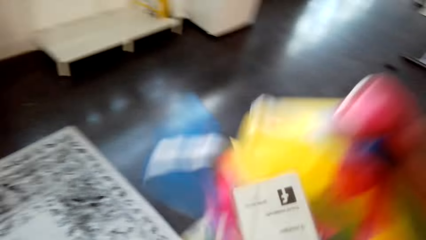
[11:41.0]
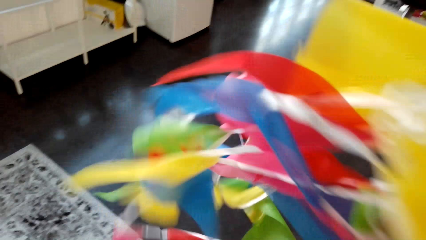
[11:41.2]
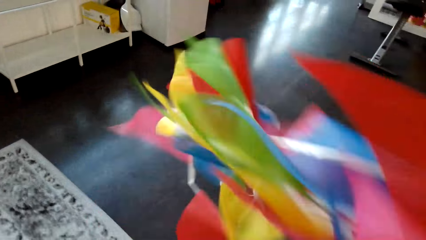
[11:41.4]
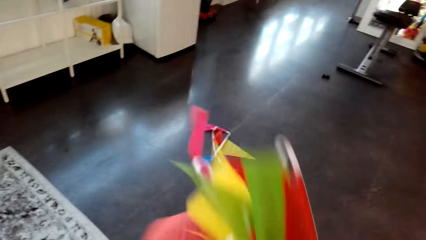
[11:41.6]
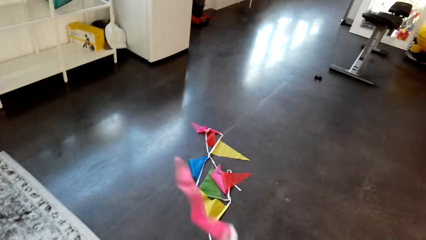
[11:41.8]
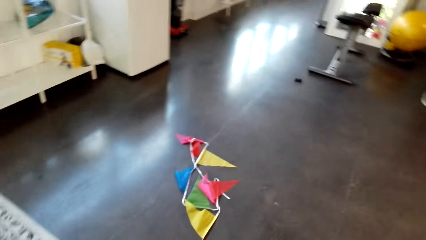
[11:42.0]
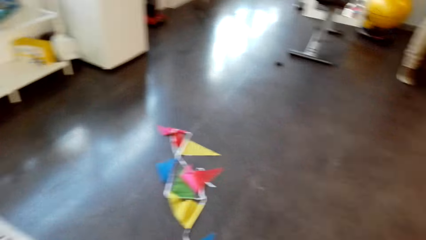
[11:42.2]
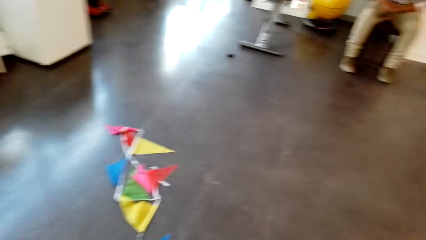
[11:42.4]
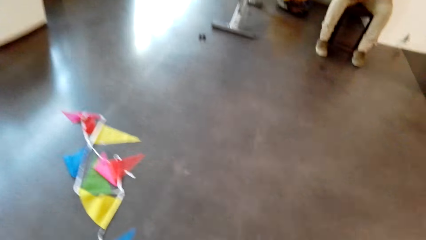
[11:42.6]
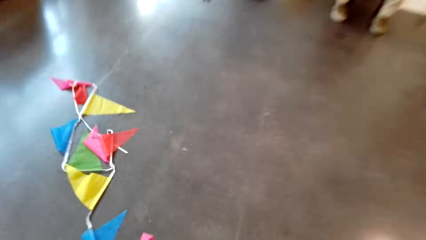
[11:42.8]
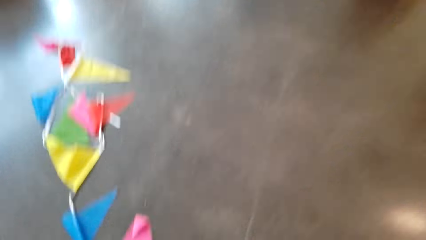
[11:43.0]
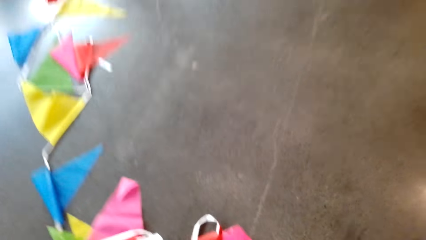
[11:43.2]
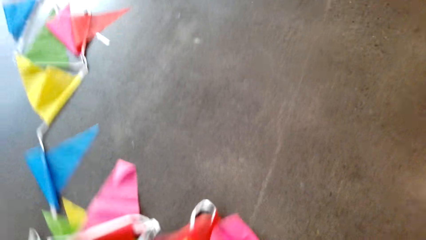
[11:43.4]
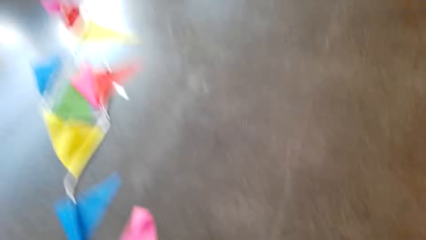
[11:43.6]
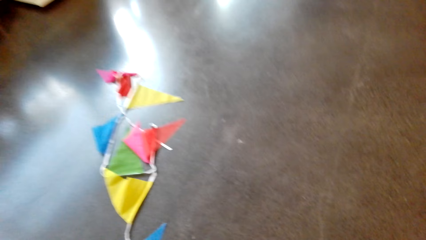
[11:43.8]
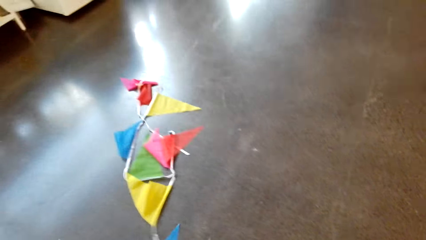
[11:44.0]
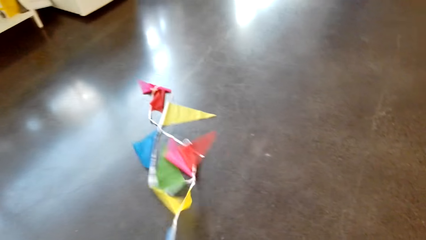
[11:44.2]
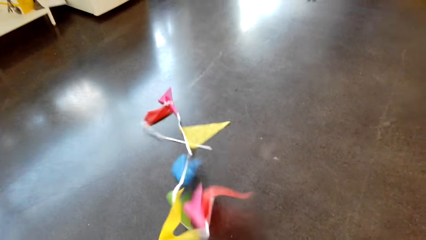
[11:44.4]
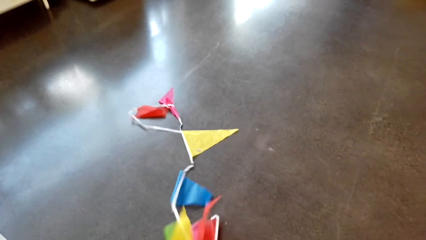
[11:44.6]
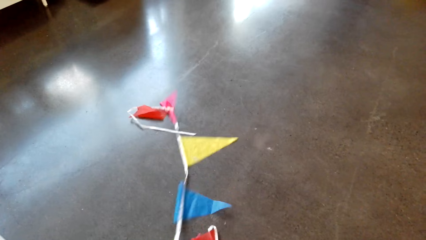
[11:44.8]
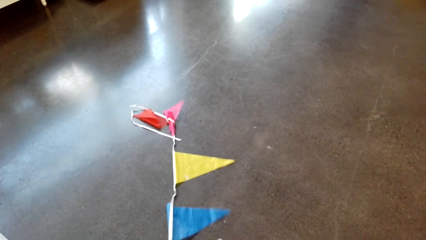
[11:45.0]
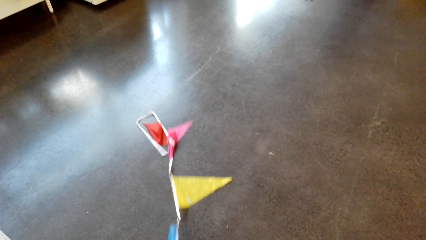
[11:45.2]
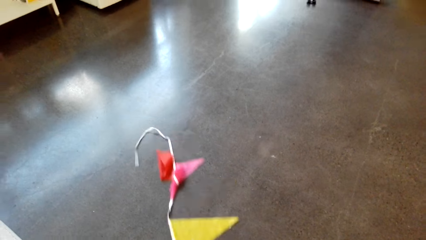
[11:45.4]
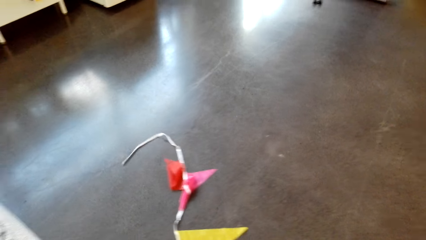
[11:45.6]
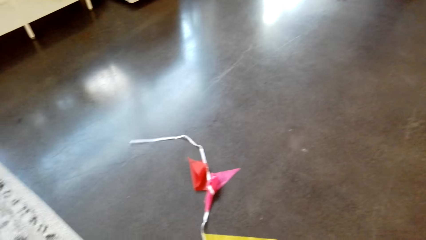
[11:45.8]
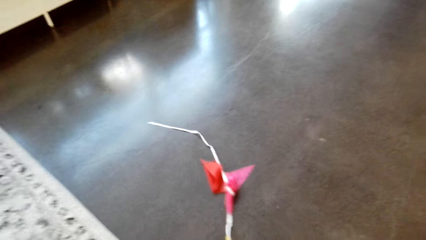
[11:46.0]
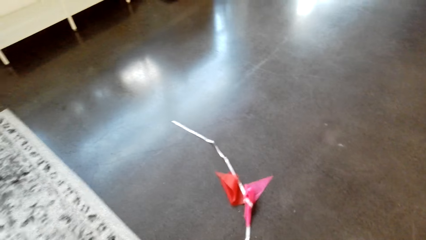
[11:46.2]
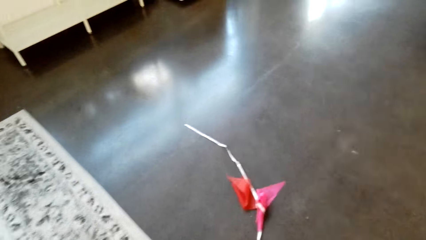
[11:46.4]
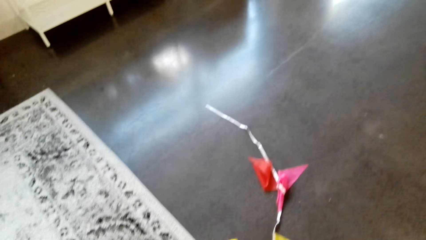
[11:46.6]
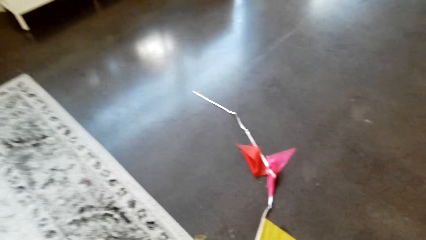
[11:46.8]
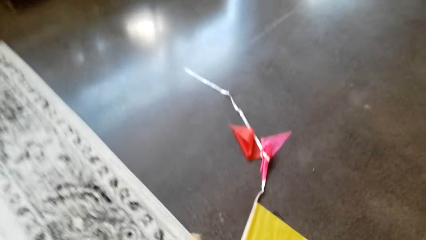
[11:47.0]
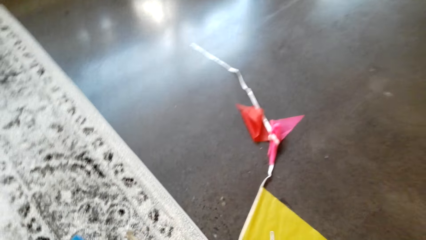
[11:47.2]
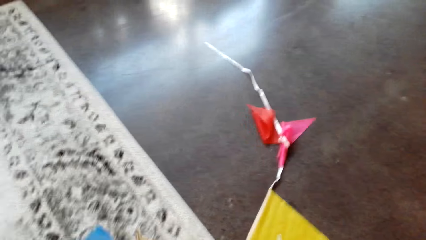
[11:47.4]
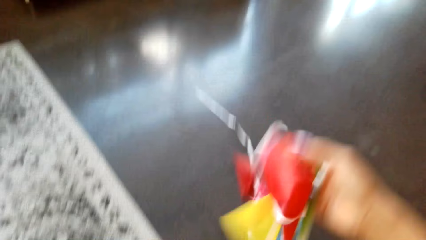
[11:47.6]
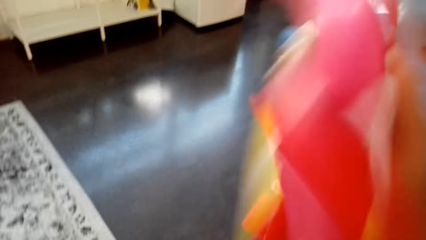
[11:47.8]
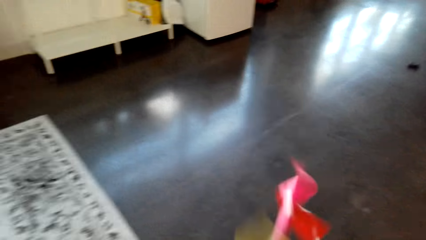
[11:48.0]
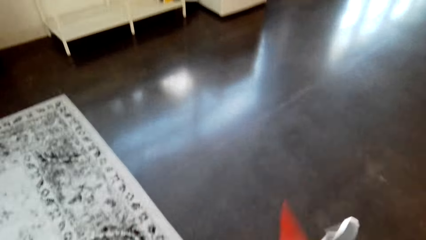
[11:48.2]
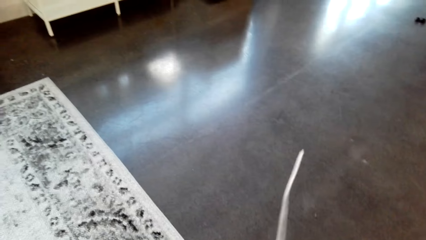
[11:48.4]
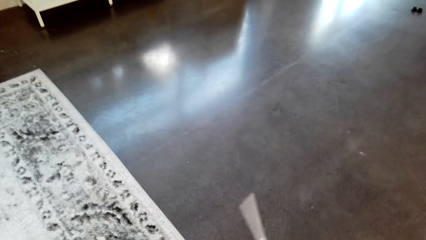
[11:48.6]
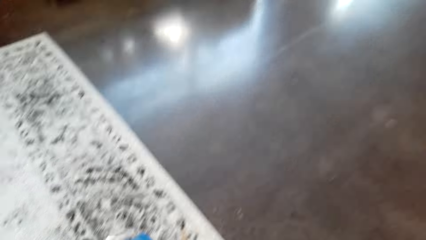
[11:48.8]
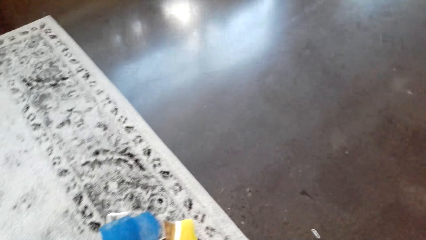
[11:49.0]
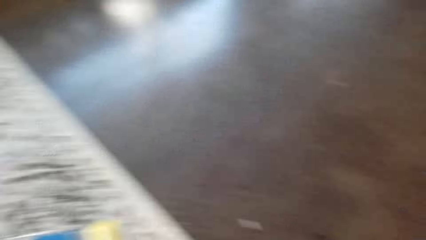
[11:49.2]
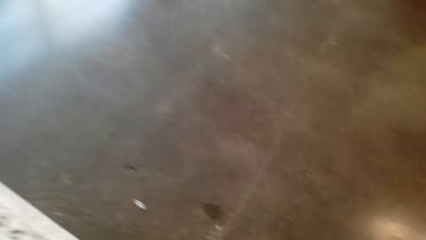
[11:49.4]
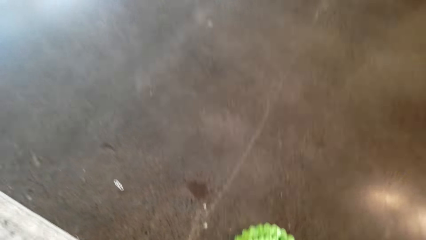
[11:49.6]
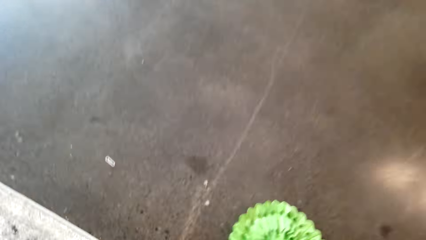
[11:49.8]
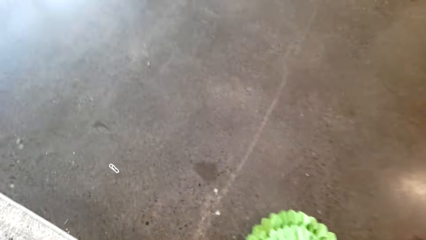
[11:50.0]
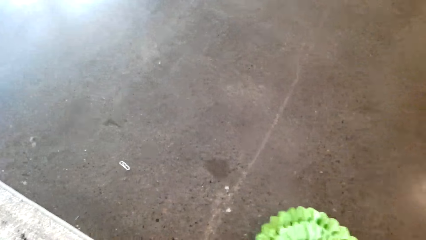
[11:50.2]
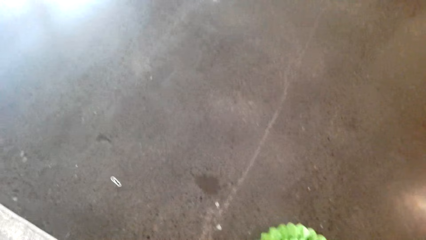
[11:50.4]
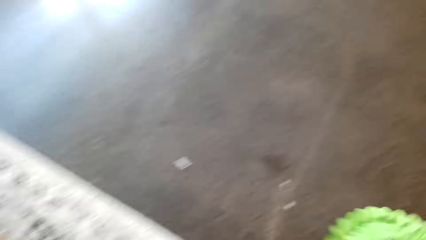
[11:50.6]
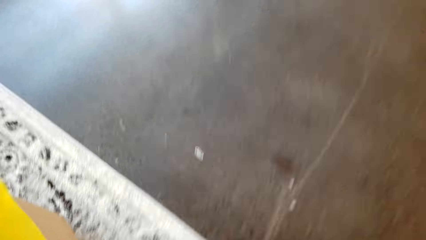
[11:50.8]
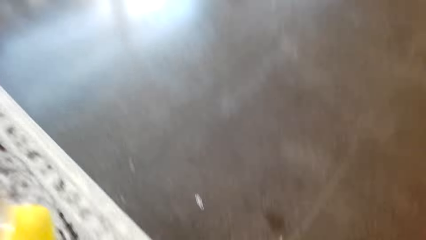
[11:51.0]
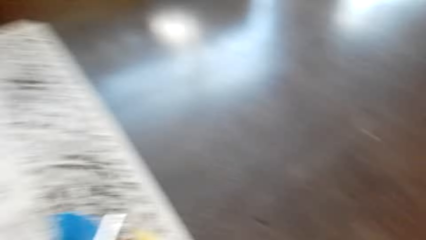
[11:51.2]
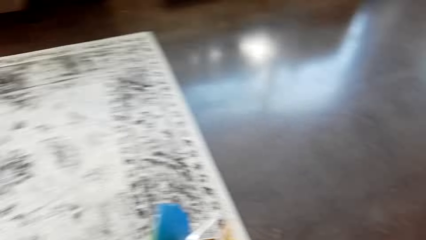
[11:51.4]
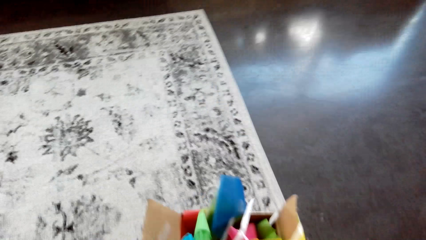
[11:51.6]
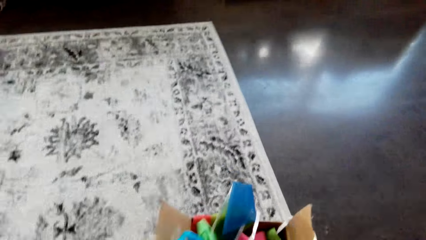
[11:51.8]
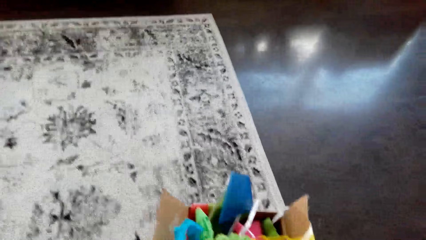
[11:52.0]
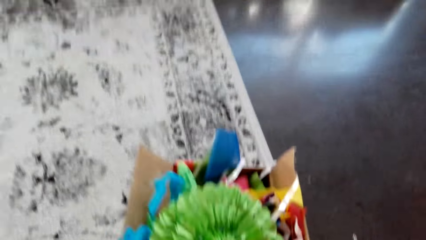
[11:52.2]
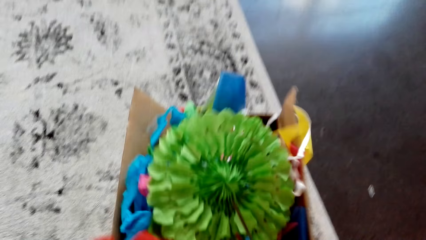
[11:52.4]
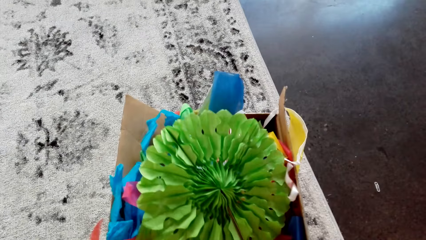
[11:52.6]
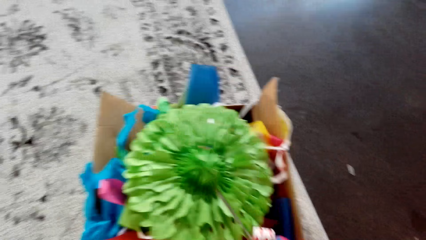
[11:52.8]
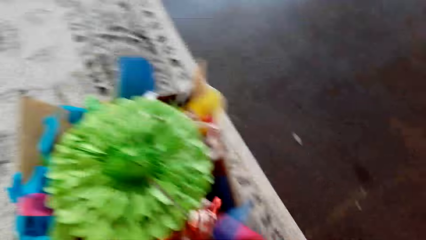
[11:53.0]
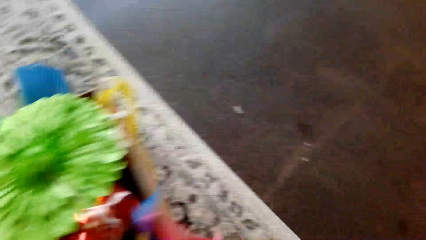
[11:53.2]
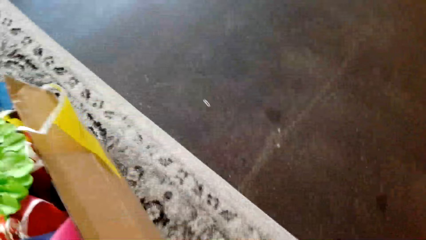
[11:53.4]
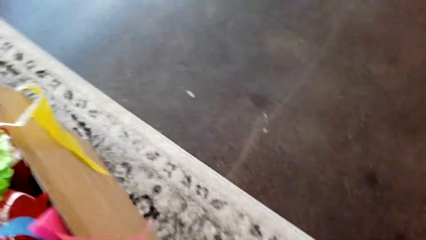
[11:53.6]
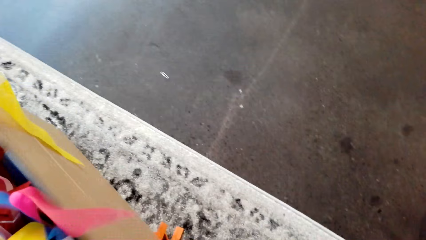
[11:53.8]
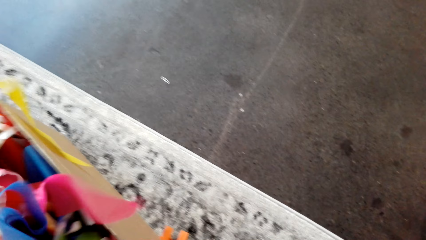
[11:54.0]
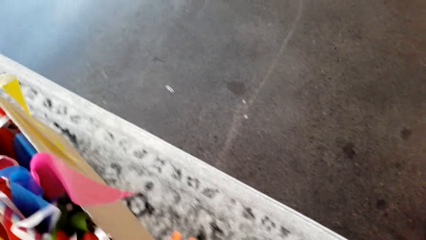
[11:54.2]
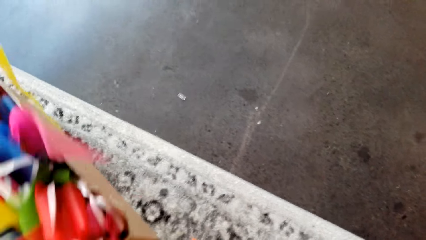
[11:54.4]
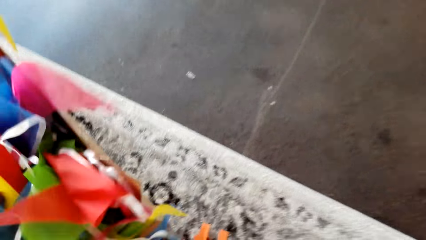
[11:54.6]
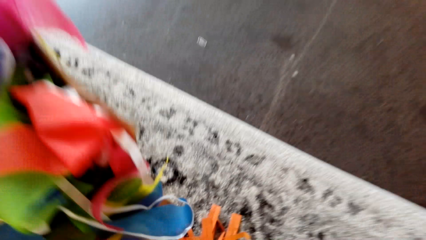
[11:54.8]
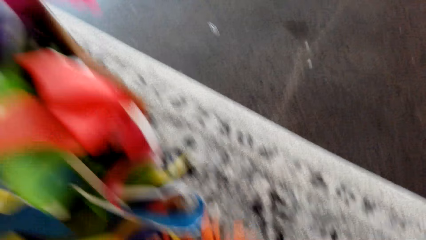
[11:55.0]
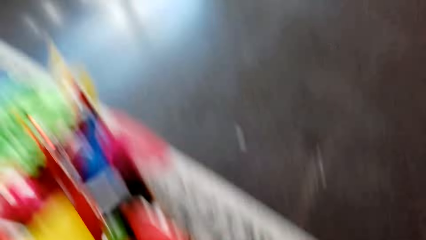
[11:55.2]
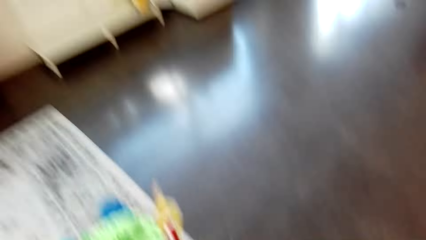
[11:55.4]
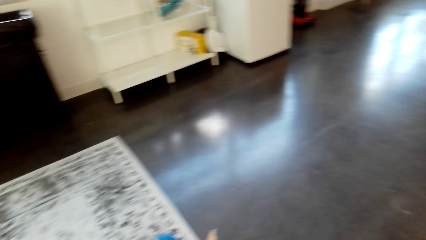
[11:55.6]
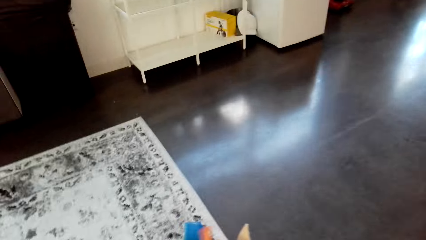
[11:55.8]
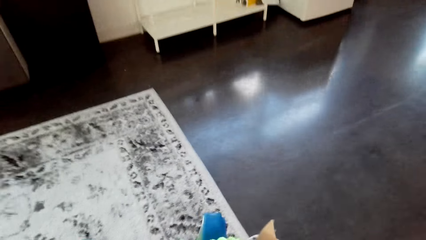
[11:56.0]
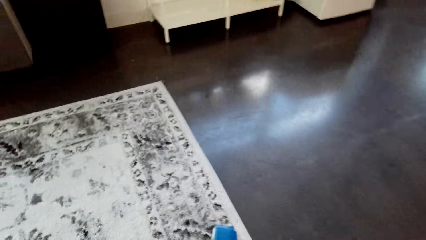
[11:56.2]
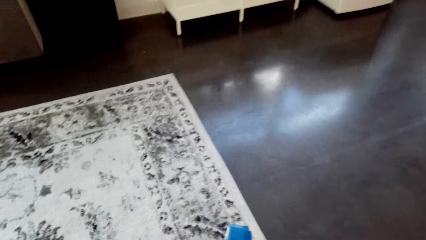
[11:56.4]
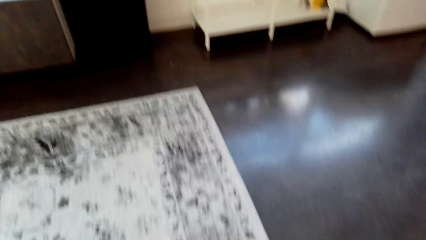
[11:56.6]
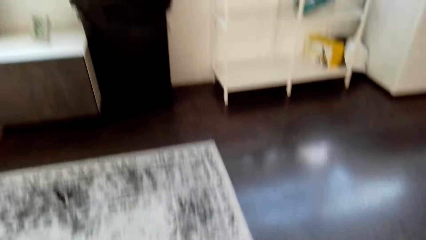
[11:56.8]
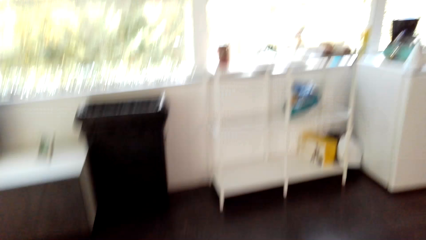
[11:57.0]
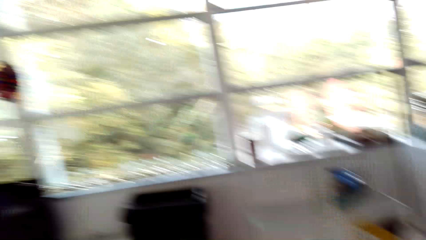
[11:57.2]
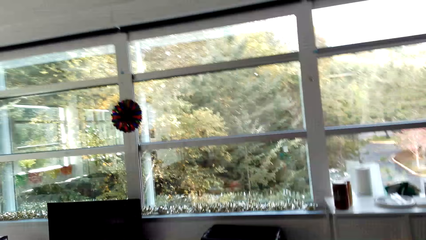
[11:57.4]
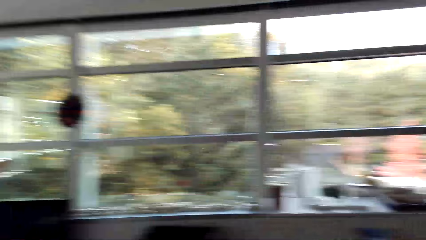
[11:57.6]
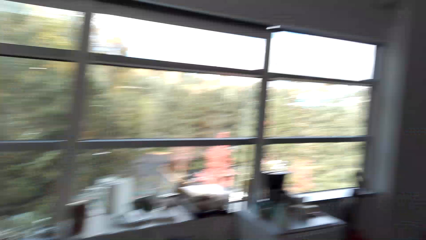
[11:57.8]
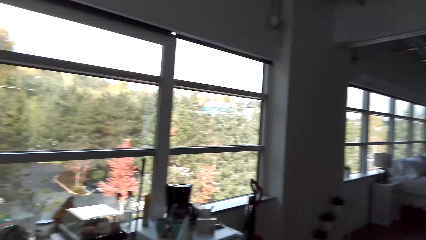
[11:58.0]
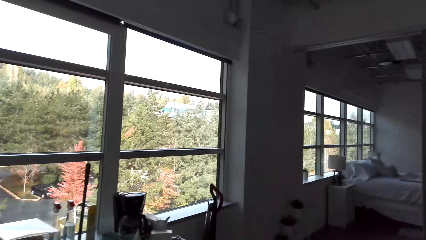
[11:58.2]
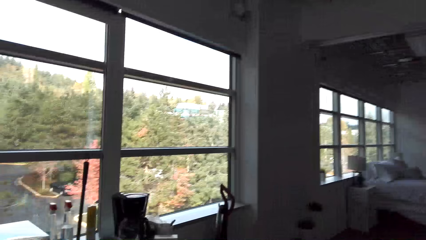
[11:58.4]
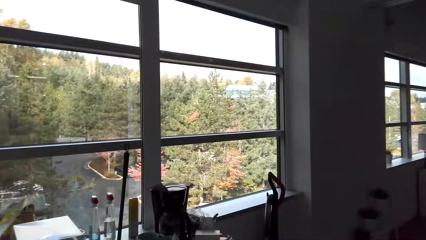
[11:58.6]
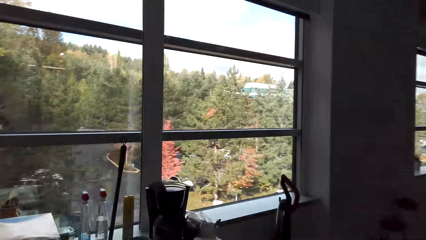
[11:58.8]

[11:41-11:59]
The camera wearer picks the decoration on the ground. They move the decorations. A man converses with the camera wearer. The camera wearer converses with the man. They put the decoration in the box. They look around. They converse with the man. They look around the house.
